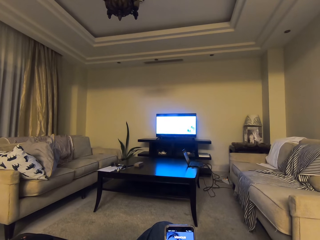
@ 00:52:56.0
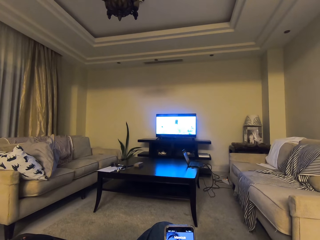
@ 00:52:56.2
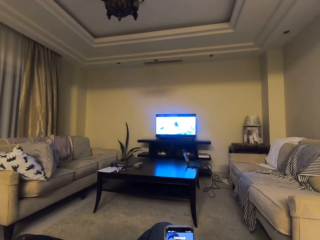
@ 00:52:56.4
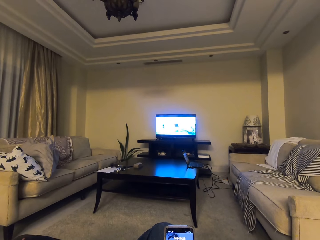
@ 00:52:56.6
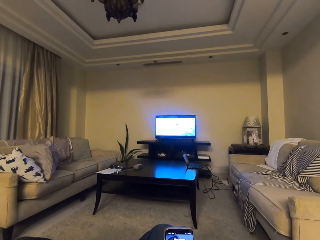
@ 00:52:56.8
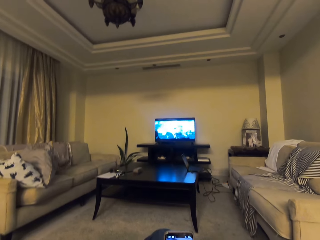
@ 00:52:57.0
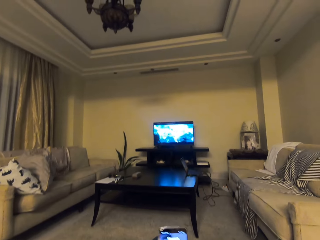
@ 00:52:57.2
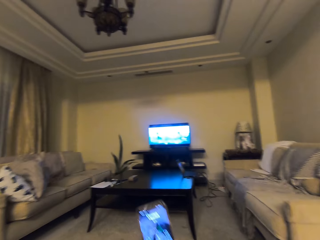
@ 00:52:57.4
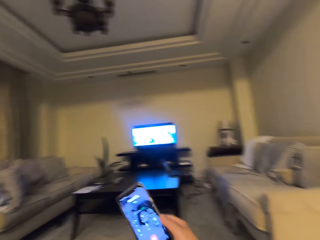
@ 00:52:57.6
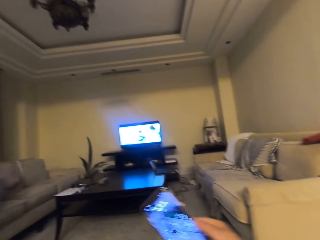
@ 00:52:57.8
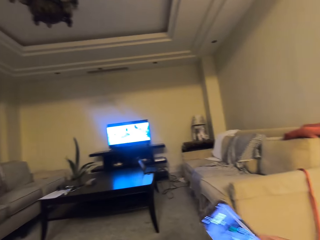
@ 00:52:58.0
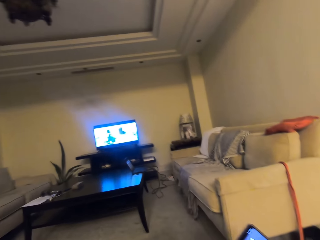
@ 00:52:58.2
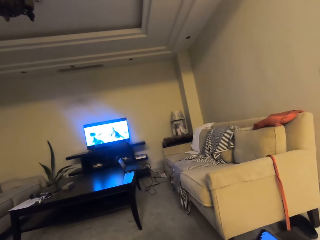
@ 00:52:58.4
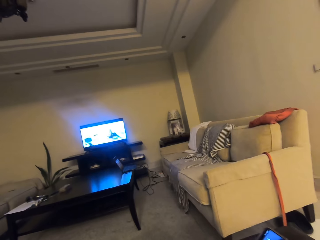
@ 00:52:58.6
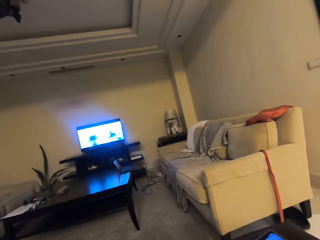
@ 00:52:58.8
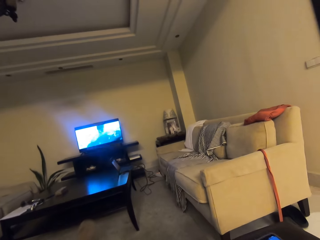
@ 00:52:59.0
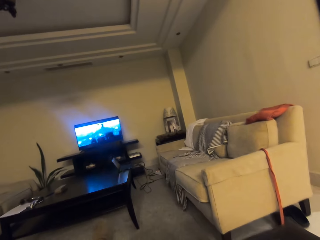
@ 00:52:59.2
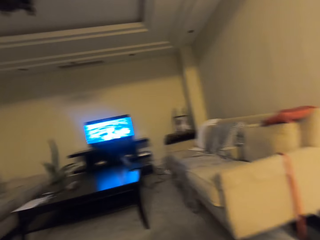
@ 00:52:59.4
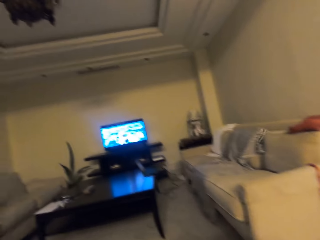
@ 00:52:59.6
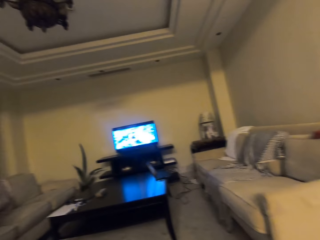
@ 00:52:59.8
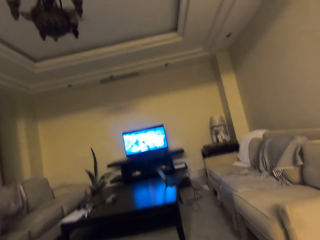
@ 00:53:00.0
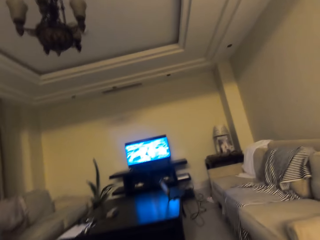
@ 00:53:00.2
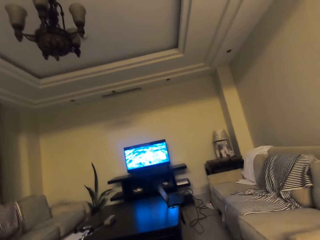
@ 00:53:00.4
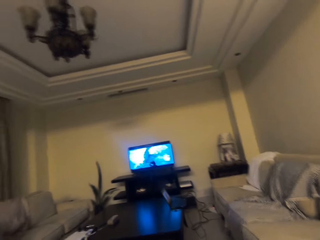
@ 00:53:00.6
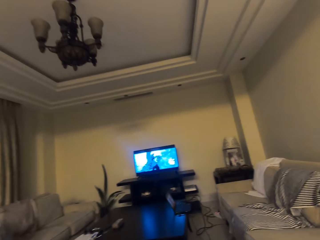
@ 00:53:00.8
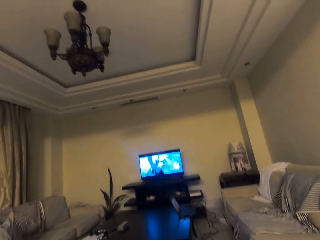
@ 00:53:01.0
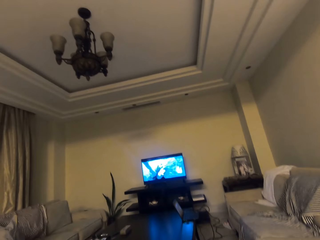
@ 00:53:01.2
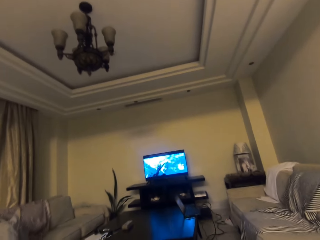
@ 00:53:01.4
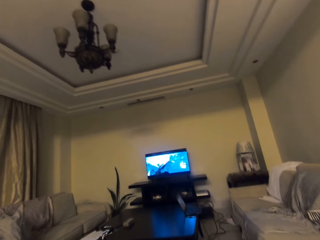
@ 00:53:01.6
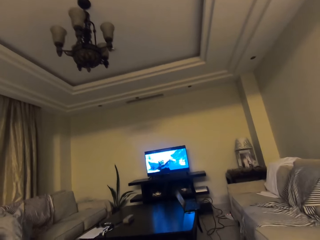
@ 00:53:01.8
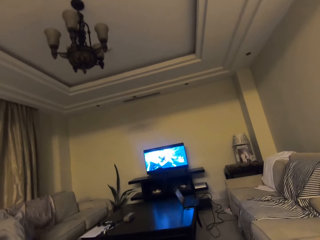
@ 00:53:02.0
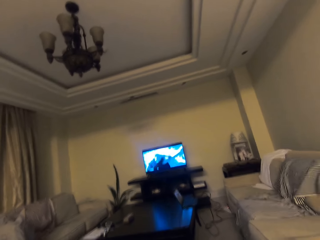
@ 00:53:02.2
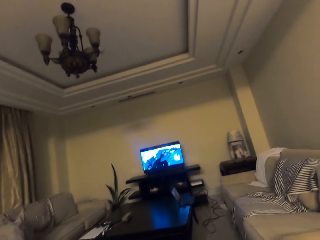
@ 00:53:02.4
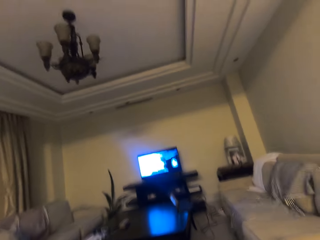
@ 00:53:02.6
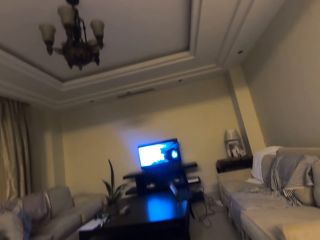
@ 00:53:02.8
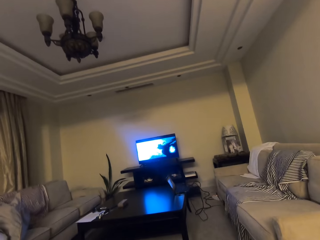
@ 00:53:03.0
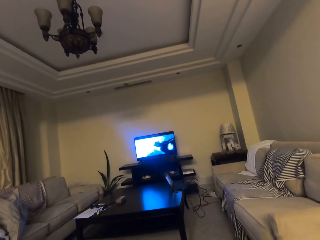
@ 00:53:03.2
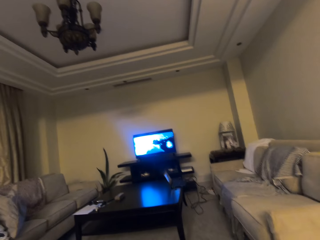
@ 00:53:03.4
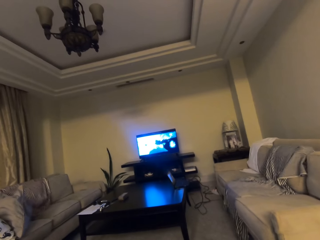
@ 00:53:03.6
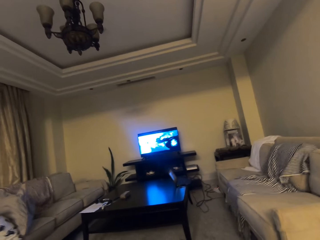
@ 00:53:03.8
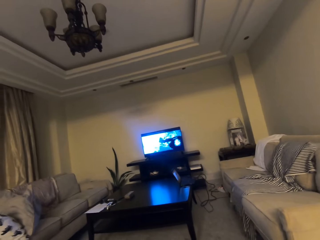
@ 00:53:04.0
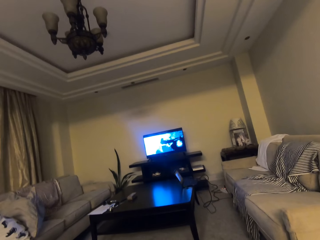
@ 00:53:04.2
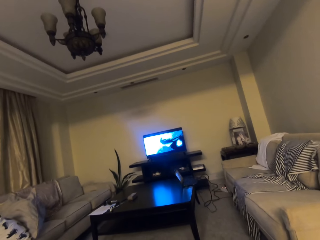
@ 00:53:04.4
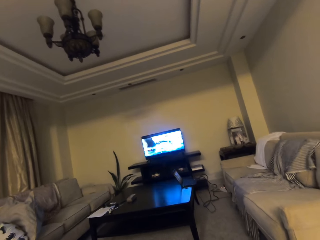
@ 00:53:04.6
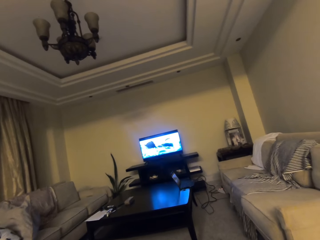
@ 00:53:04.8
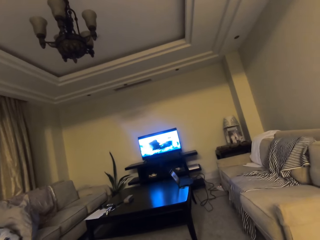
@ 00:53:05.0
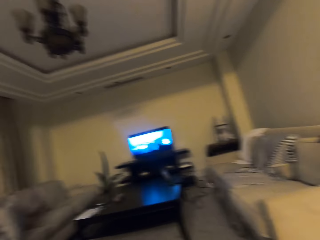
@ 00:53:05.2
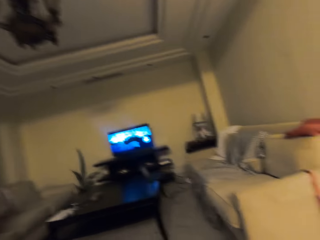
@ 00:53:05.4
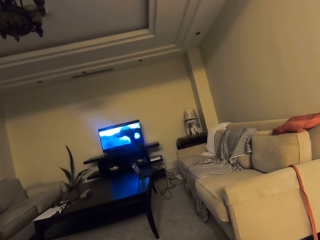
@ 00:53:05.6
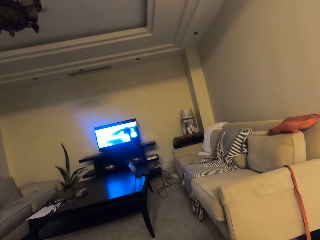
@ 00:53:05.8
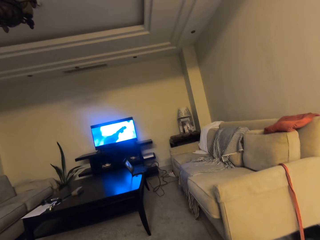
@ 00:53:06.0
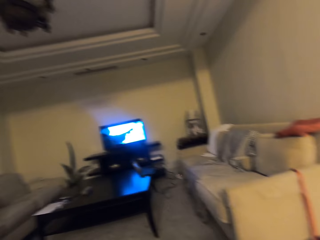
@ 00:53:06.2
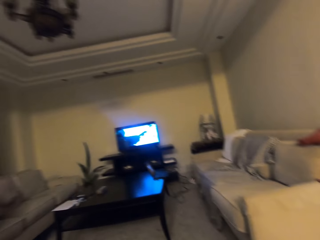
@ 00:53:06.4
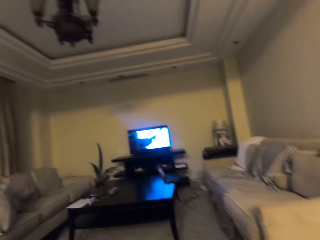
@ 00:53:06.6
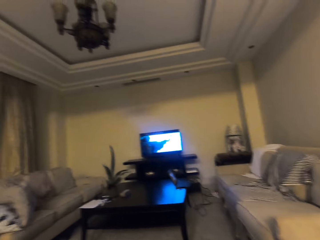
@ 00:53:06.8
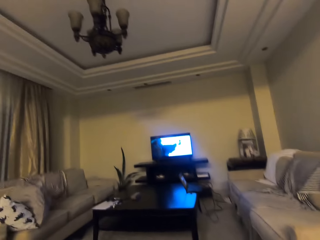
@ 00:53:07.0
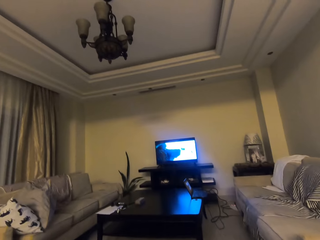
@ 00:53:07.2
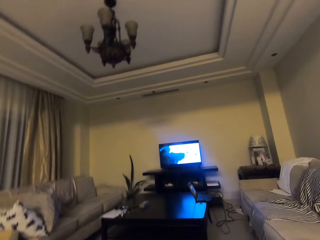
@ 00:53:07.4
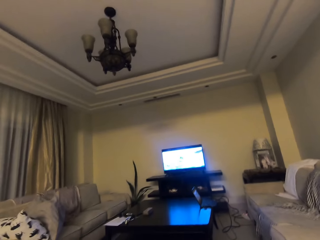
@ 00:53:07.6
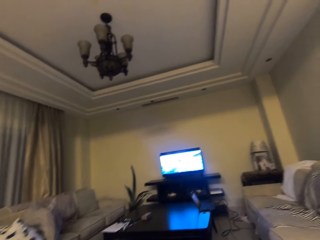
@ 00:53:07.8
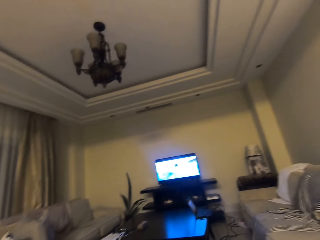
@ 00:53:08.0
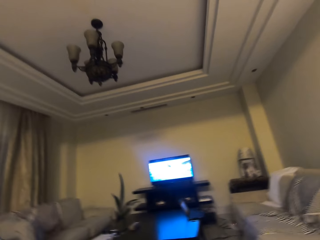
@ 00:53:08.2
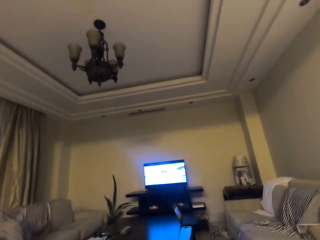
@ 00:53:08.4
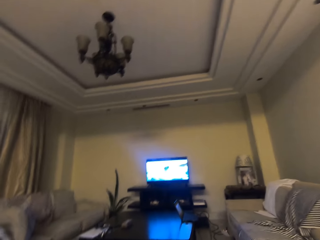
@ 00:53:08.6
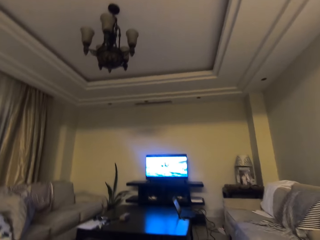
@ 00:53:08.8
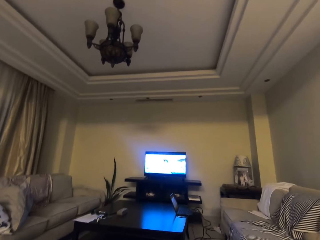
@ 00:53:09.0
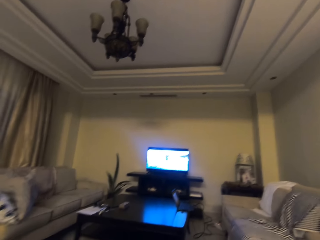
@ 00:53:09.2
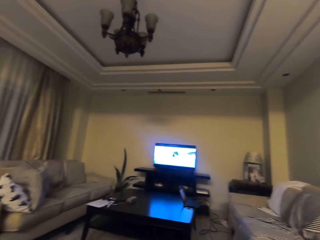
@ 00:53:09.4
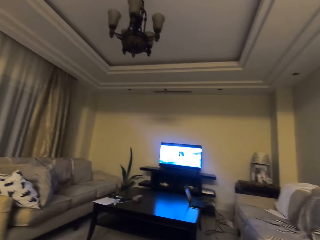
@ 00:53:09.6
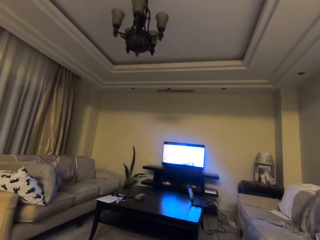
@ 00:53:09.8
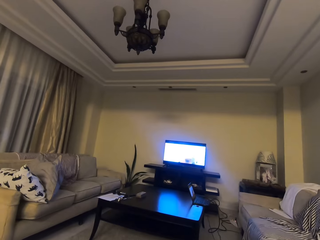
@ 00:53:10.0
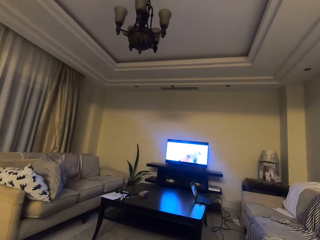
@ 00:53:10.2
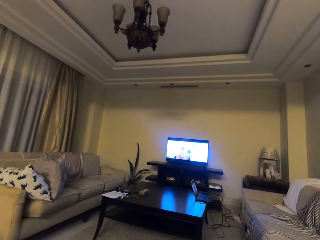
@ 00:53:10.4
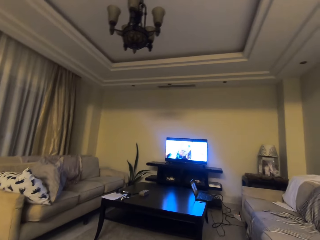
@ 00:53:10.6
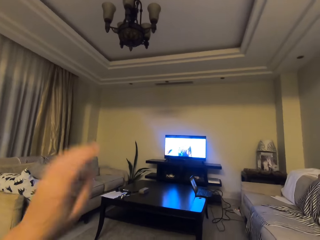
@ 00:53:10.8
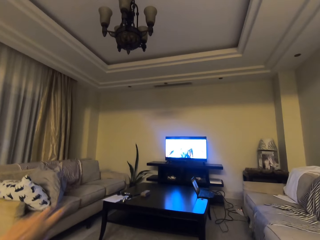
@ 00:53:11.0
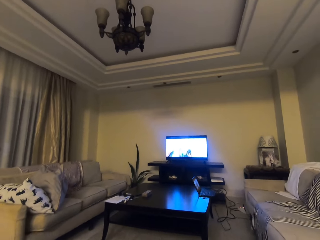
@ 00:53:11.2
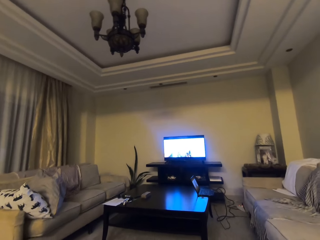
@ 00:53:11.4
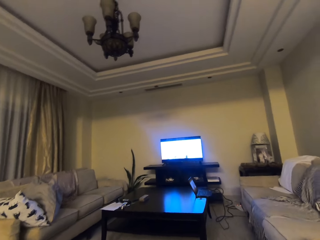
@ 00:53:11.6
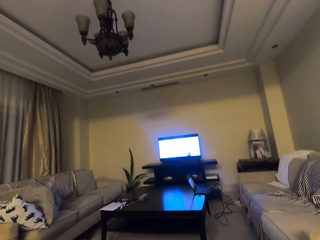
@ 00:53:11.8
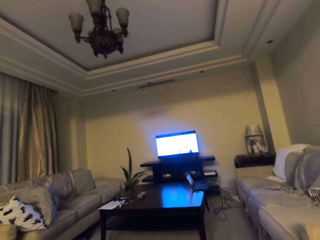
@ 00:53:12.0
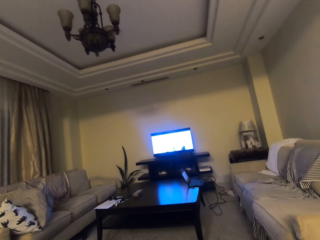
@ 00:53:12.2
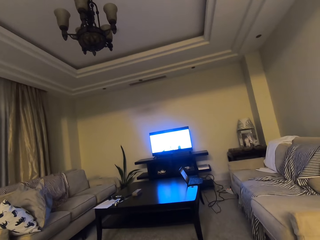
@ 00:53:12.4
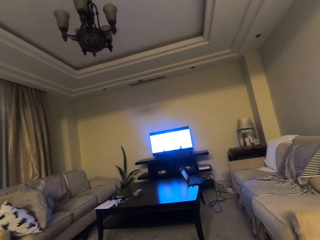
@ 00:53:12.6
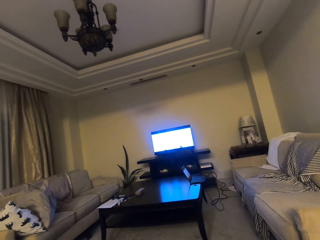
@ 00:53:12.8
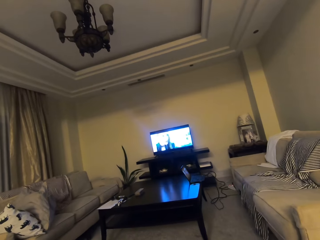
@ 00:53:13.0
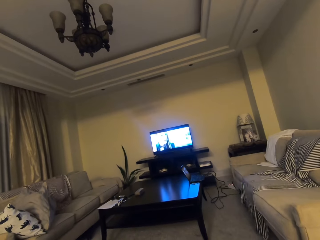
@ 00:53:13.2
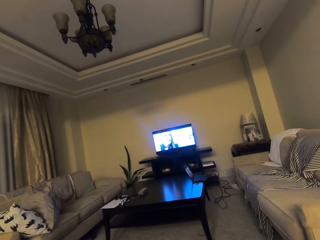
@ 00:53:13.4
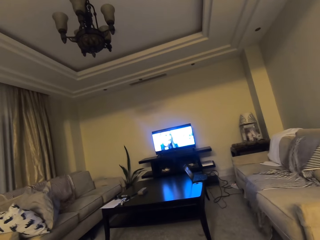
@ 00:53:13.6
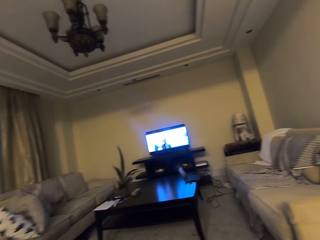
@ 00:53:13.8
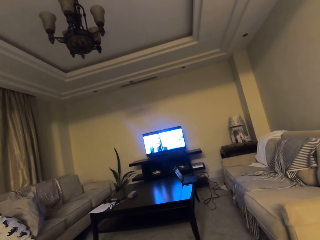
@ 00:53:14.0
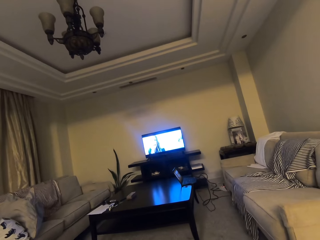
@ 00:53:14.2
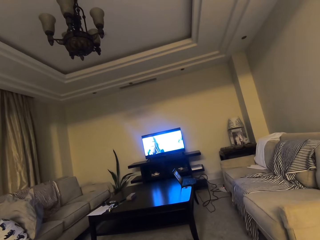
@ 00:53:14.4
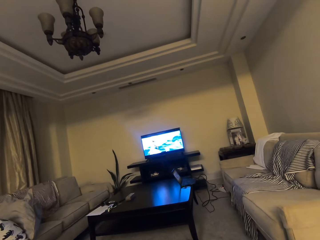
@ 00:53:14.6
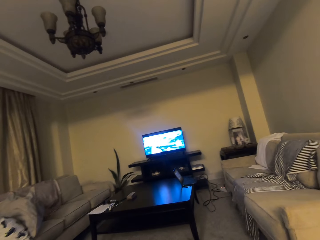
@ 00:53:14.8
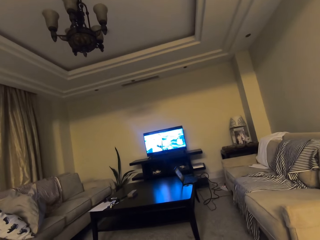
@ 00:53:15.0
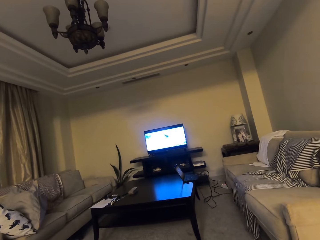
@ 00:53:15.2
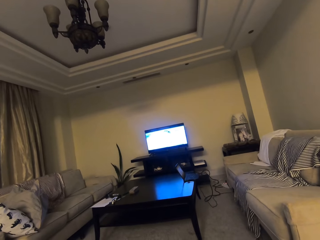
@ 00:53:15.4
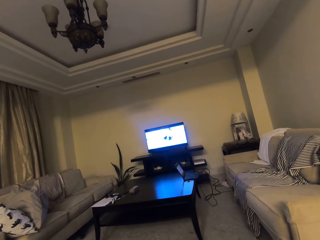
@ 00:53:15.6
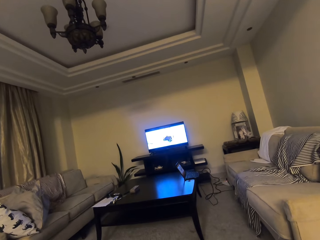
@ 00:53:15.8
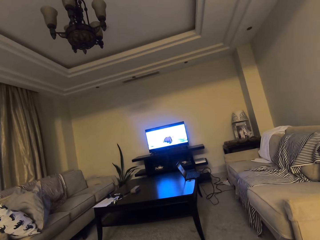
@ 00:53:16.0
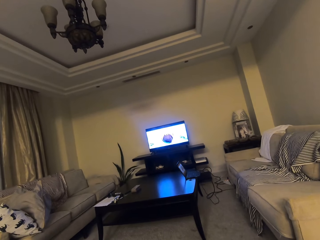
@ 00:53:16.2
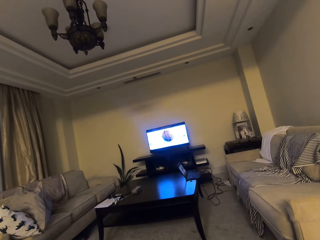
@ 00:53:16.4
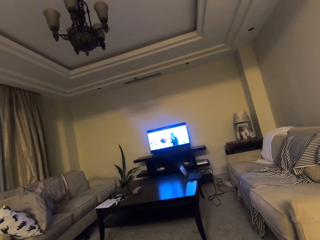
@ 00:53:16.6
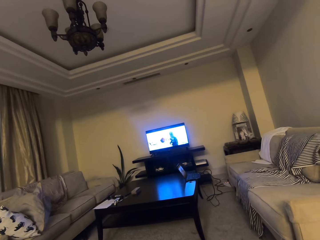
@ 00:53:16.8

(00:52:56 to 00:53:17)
The camera wearer picks up the phone. She drops the phone. She moves her hand down. She talks with someone on the phone.
